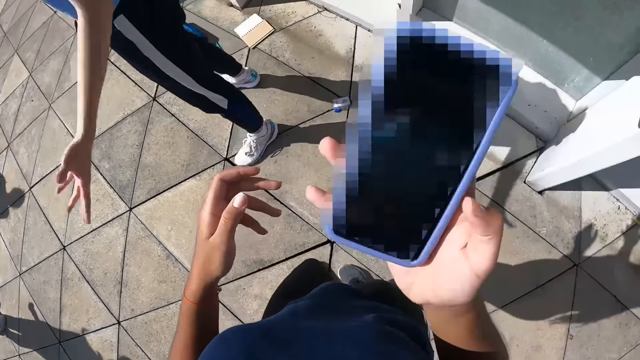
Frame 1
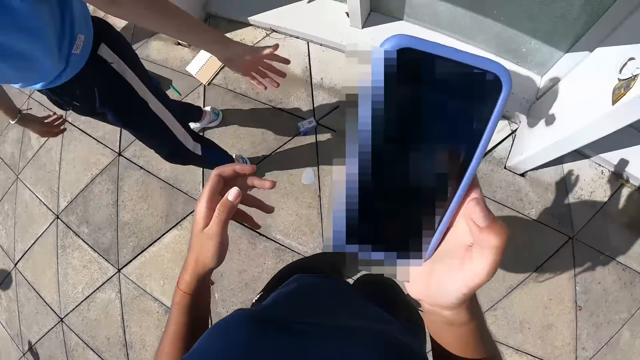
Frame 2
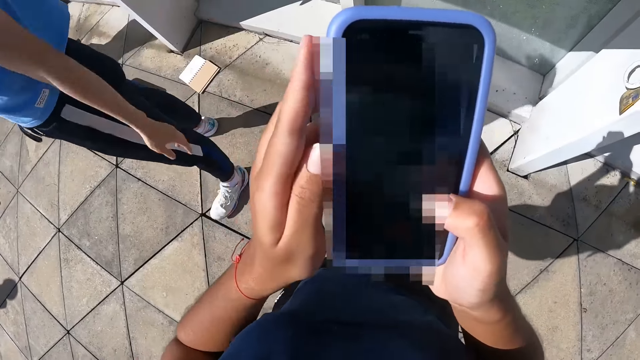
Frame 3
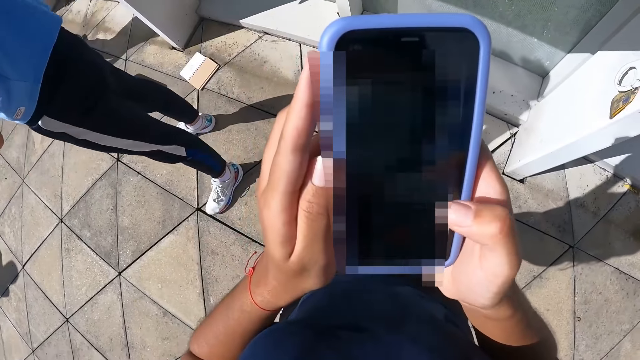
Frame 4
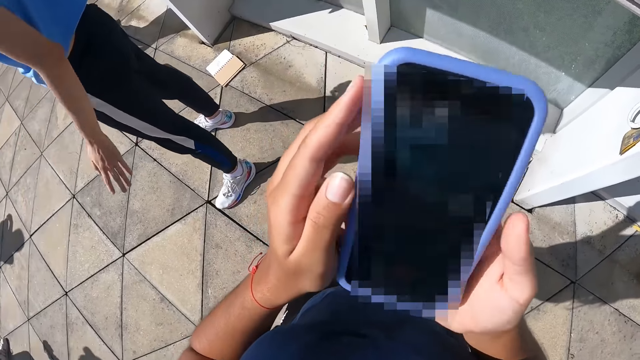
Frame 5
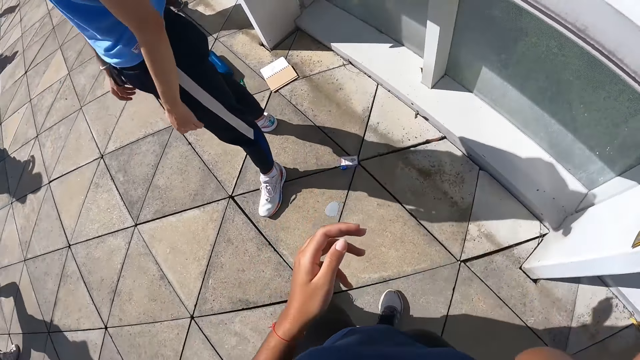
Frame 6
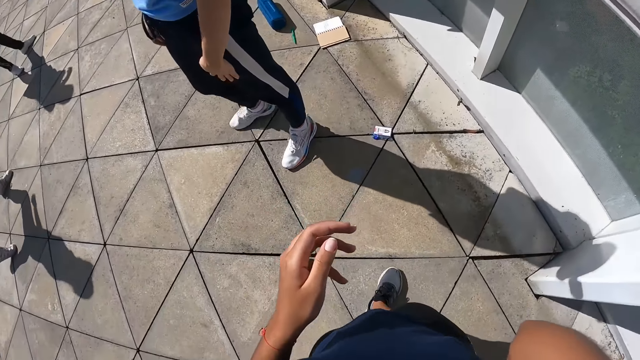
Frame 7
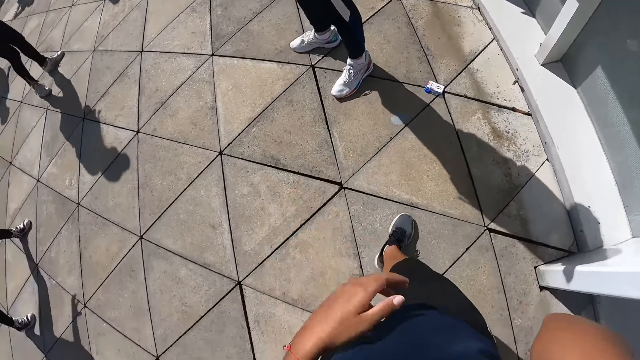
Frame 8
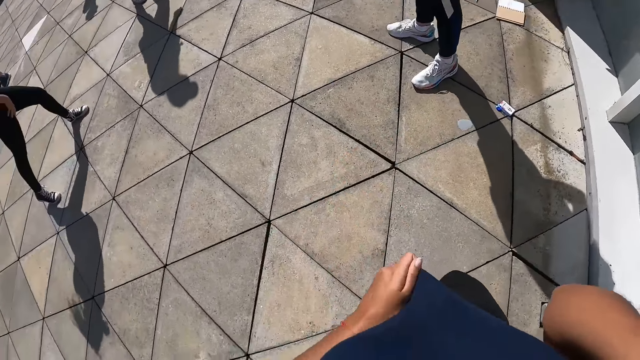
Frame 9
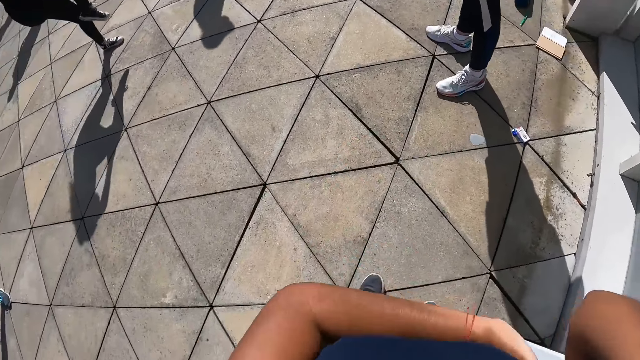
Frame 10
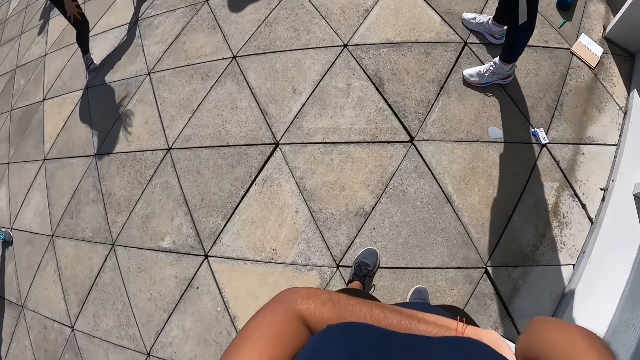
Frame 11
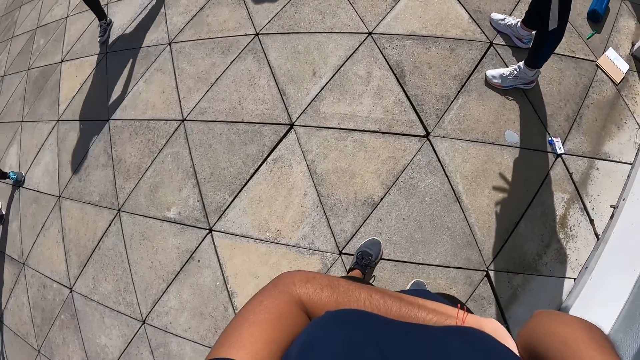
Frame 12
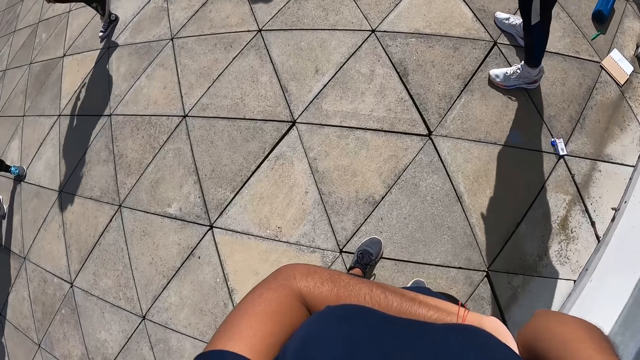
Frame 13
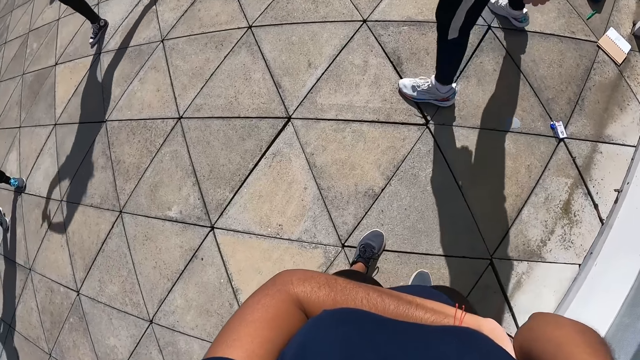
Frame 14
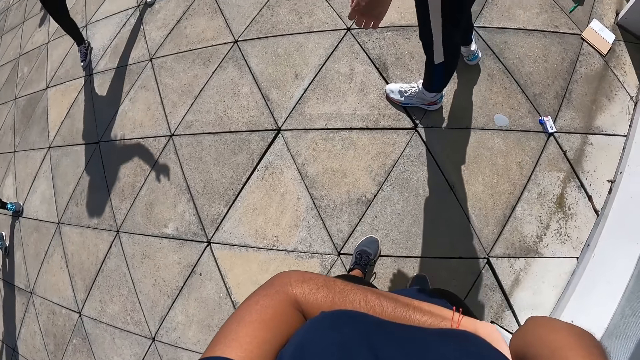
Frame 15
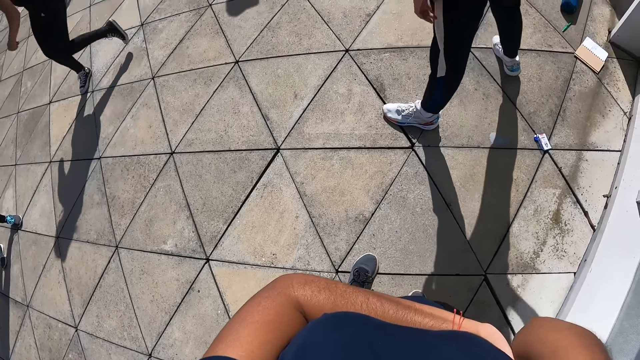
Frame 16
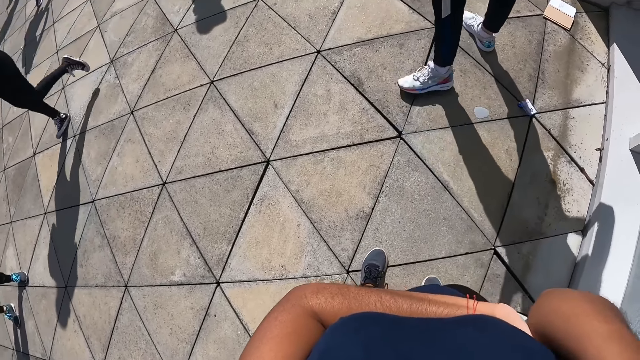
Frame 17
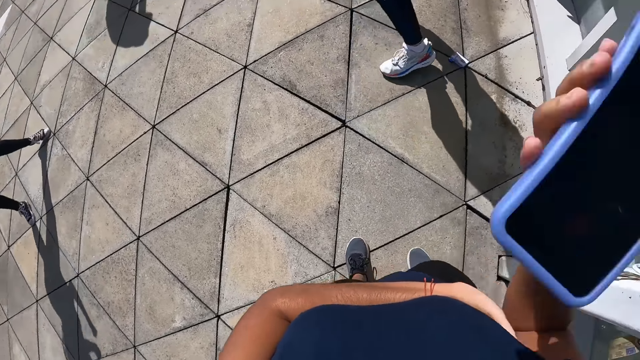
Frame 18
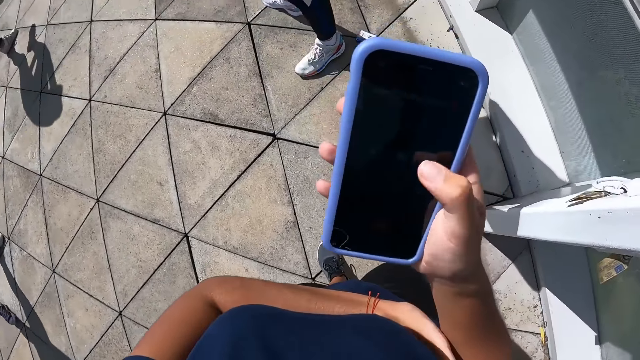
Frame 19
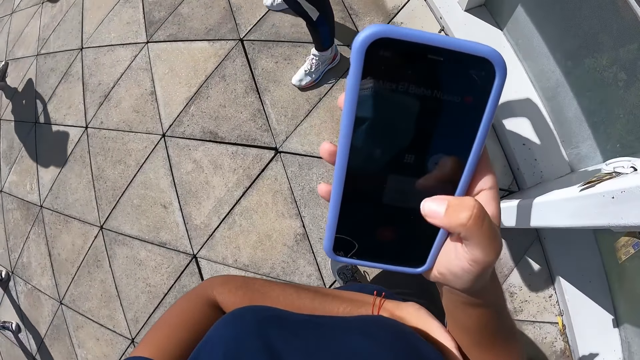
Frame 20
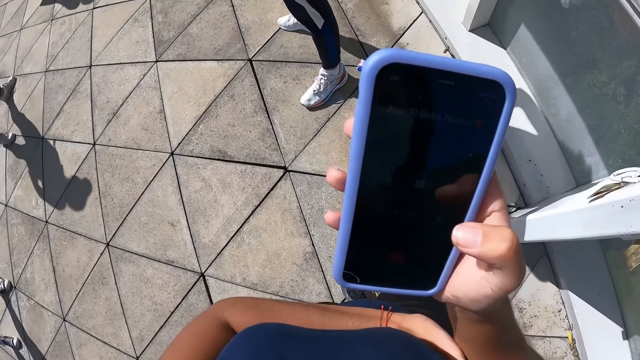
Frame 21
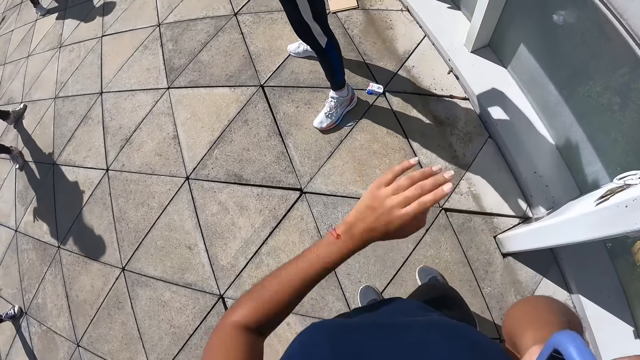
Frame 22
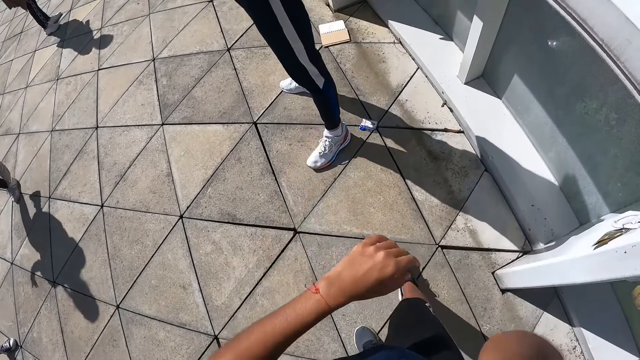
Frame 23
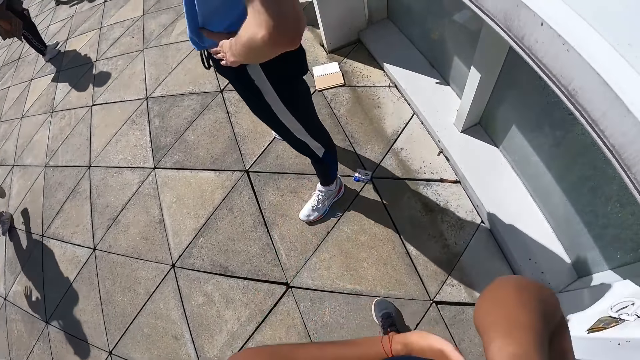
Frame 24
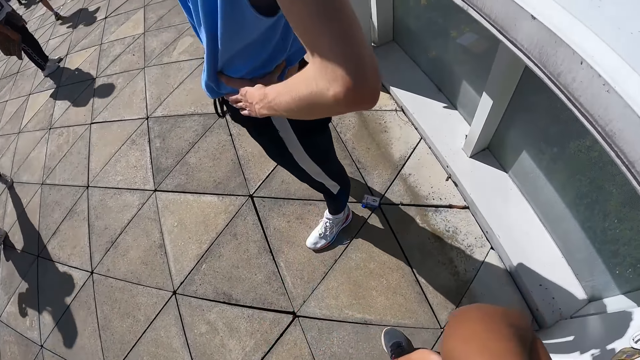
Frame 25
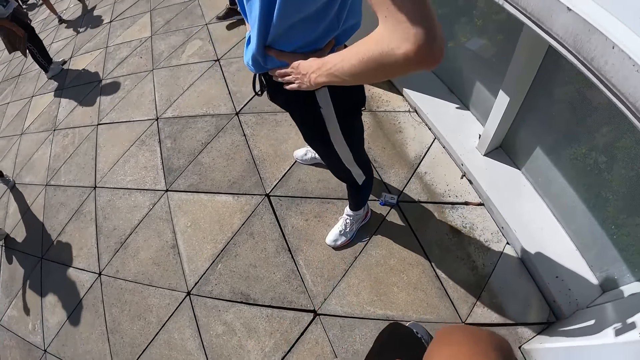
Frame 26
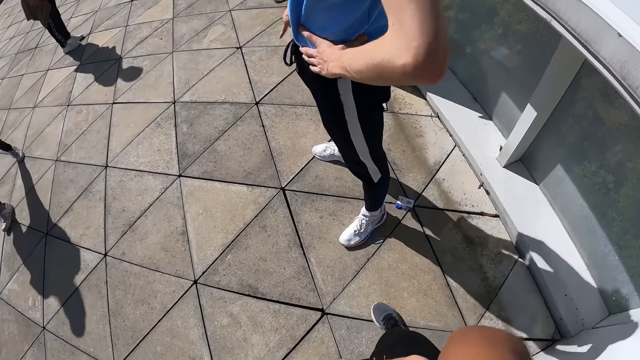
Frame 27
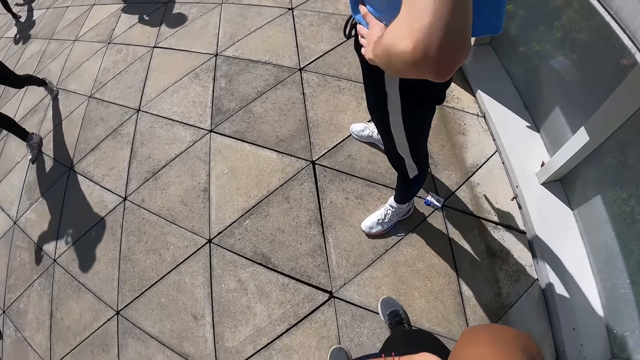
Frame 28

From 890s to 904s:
The camera wearer presses the phone with her right hand. She holds the phone with both hands. She removes her left hand from the phone. She moves the phone towards her ear with her right hand. She pulls the blouse. She looks around. She presses the phone with her right hand. She moves the phone towards her ear with her right hand. She looks around.

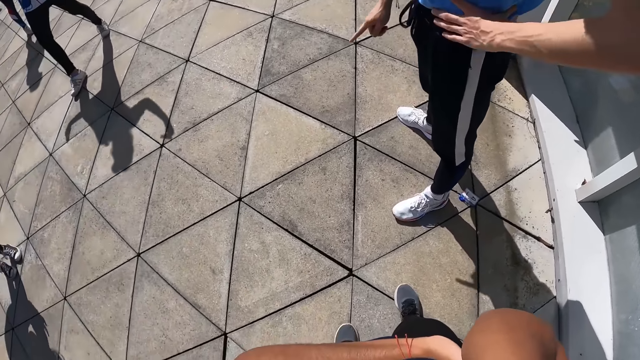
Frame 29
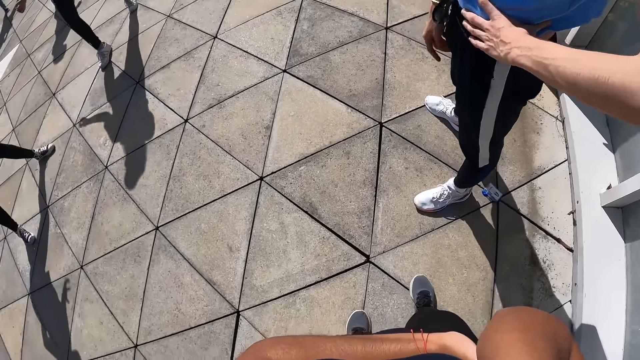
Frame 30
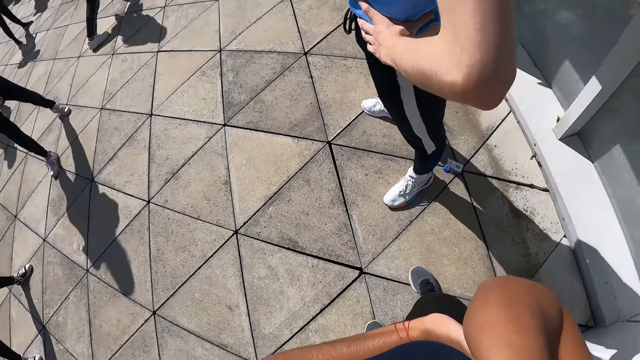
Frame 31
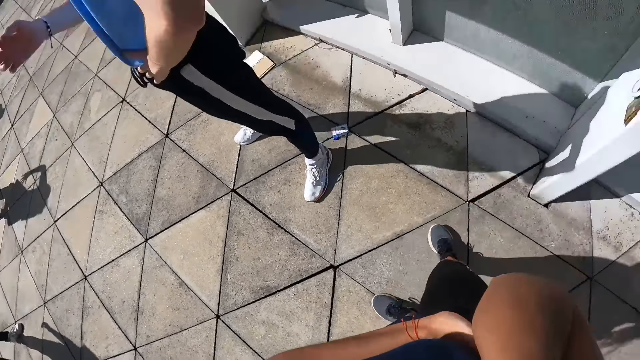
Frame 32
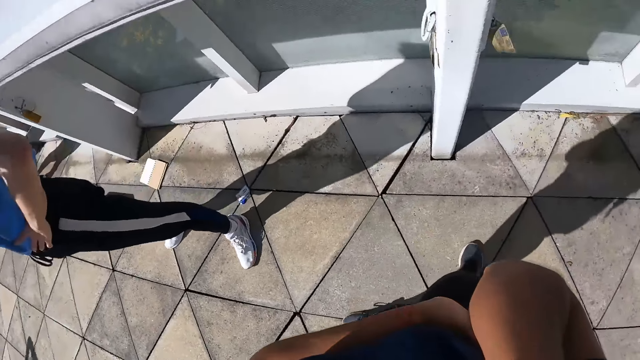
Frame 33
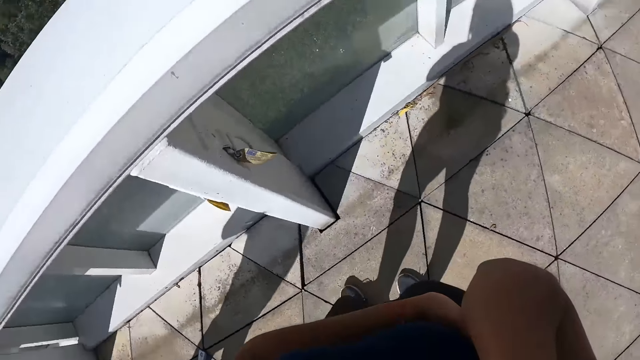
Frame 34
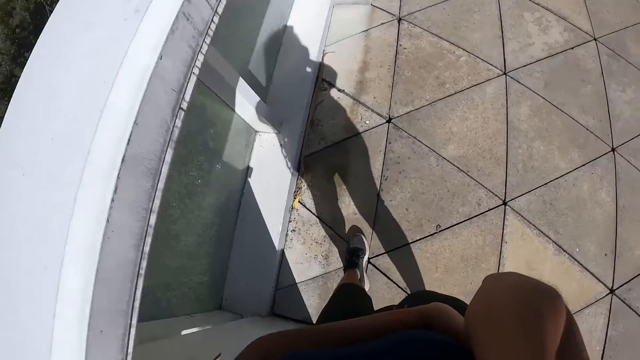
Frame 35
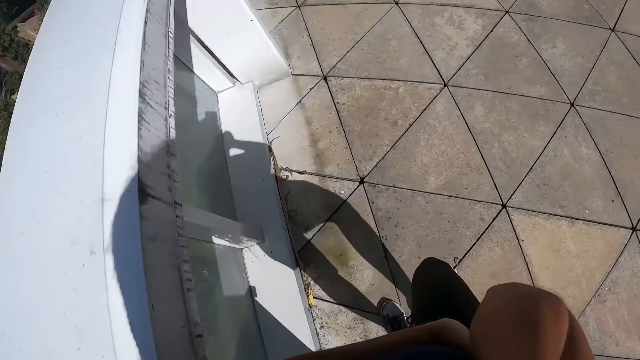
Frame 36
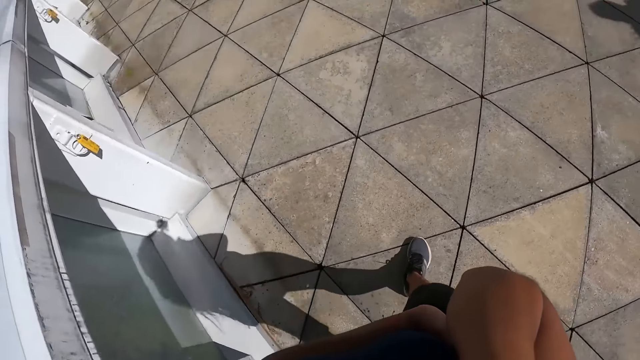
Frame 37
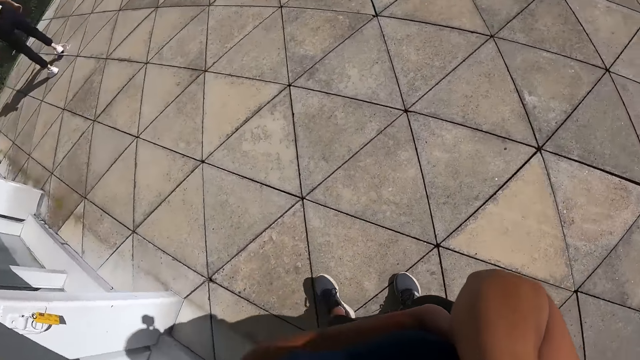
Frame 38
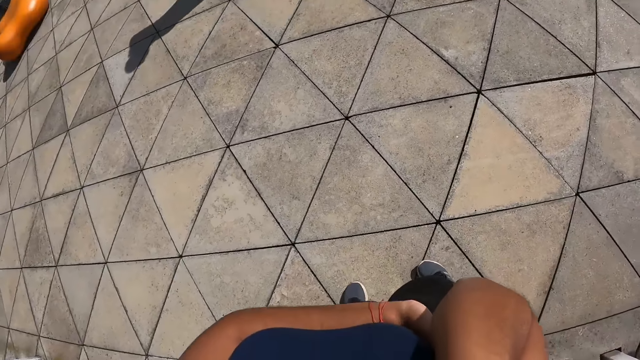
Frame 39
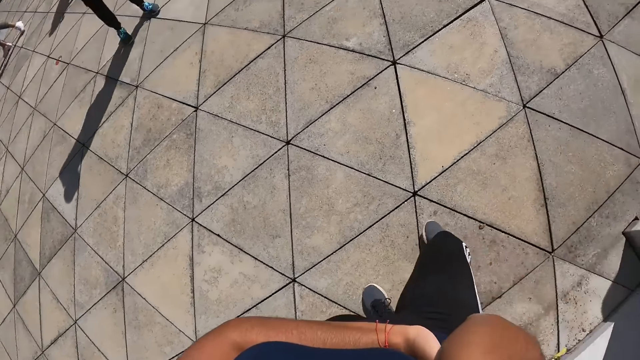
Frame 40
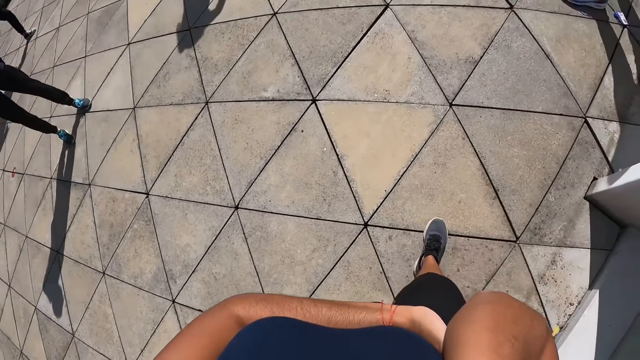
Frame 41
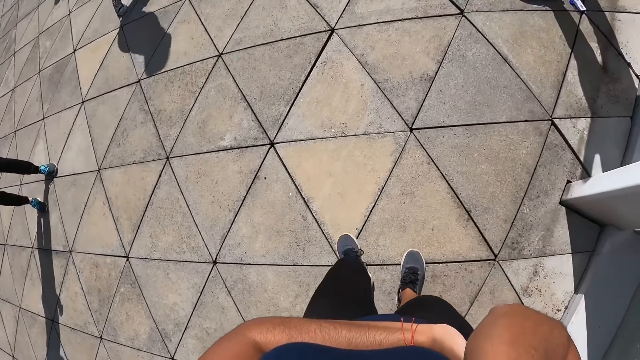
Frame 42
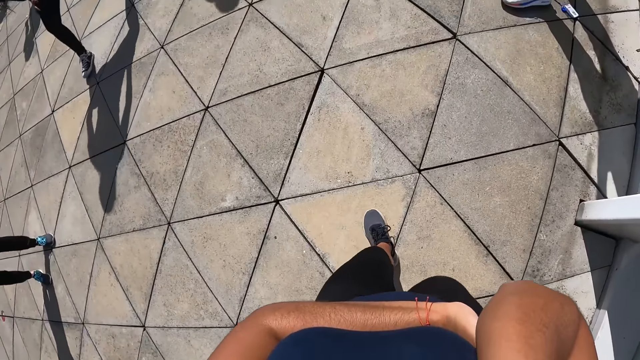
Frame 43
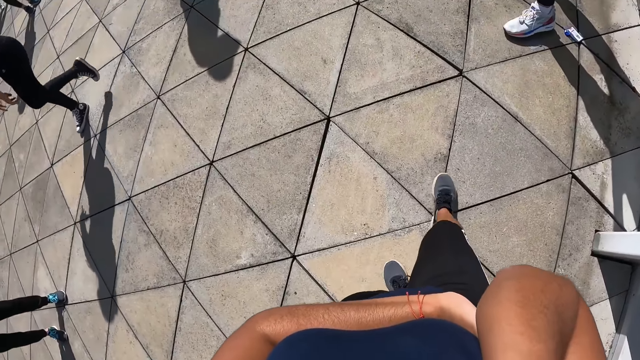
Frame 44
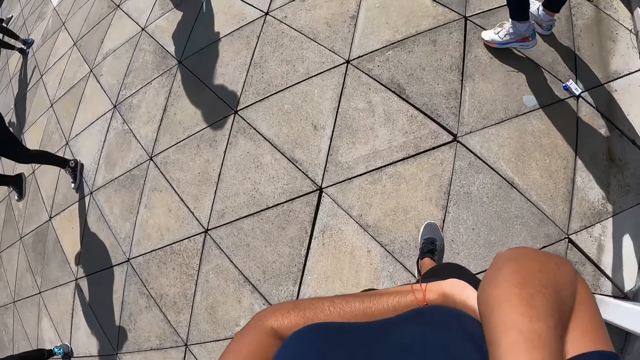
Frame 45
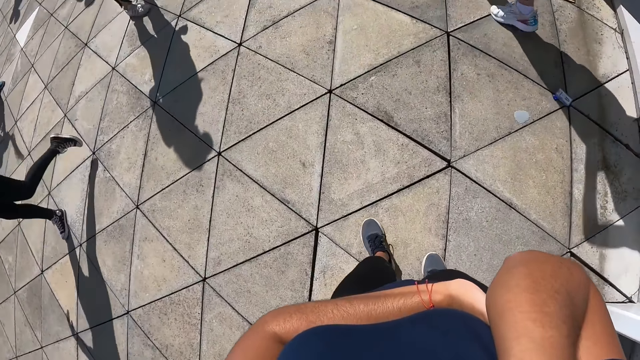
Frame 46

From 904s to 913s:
The camera wearer walks around.
